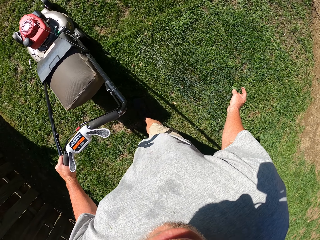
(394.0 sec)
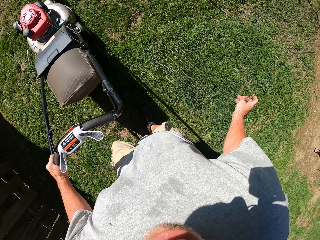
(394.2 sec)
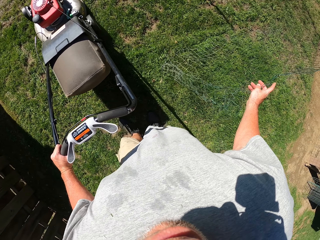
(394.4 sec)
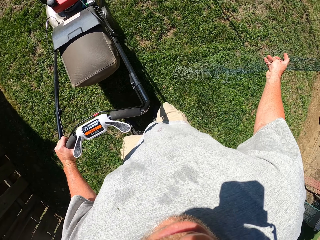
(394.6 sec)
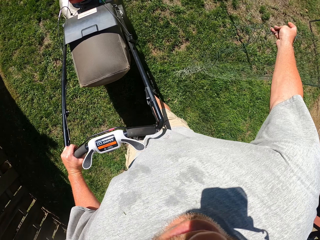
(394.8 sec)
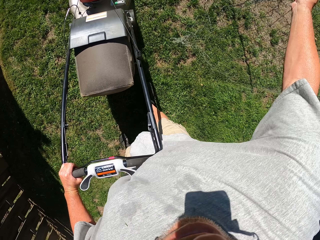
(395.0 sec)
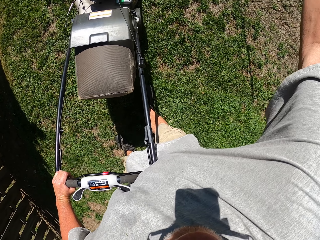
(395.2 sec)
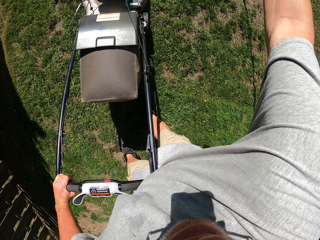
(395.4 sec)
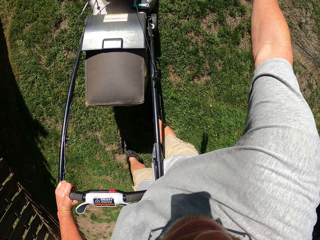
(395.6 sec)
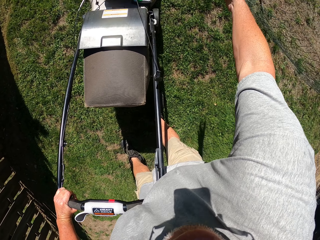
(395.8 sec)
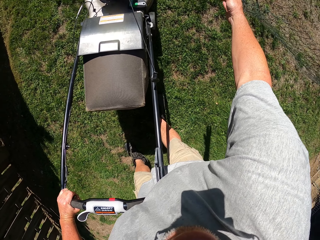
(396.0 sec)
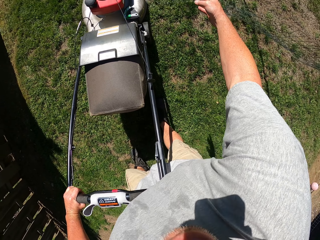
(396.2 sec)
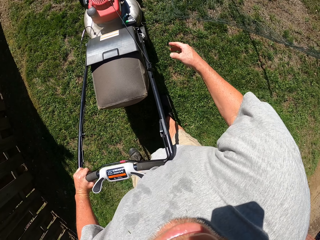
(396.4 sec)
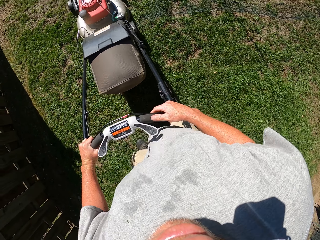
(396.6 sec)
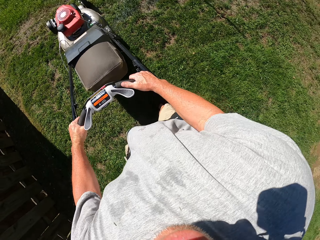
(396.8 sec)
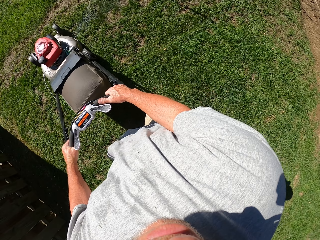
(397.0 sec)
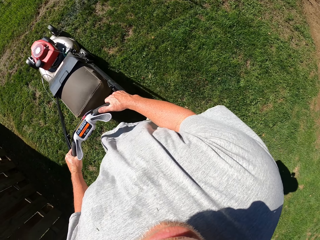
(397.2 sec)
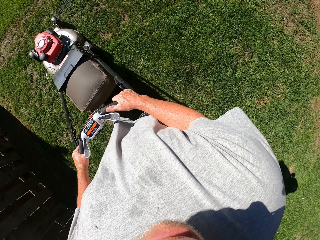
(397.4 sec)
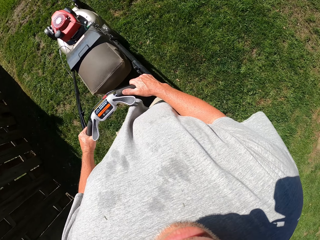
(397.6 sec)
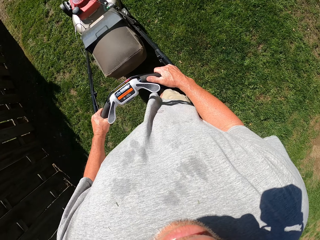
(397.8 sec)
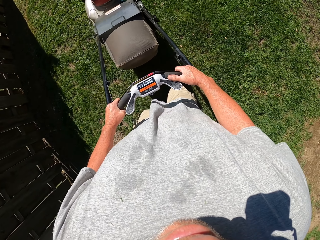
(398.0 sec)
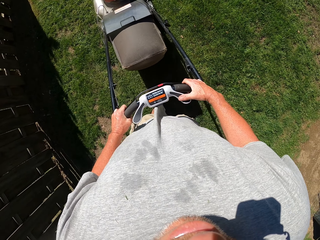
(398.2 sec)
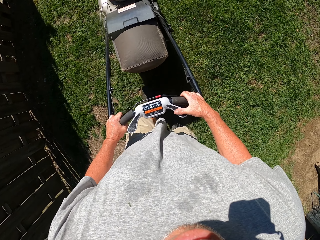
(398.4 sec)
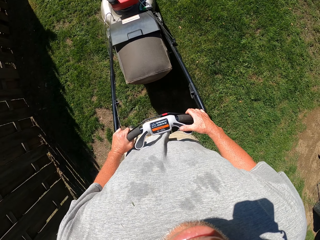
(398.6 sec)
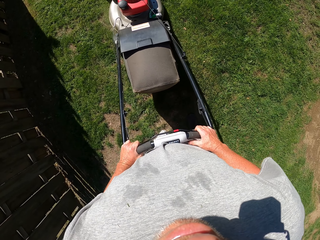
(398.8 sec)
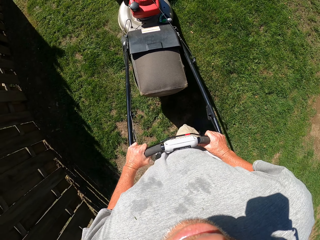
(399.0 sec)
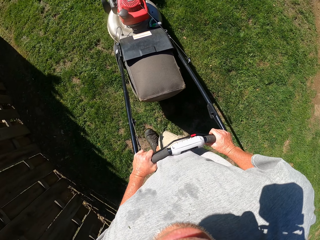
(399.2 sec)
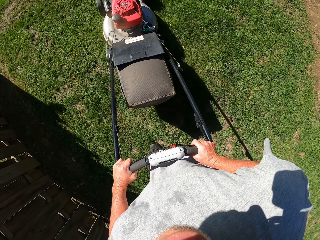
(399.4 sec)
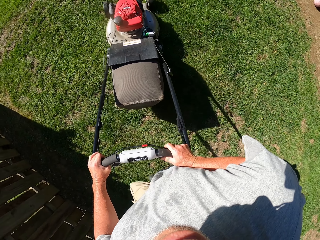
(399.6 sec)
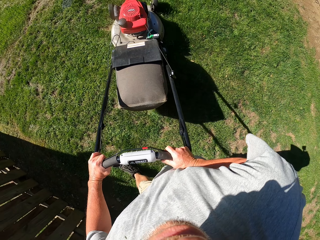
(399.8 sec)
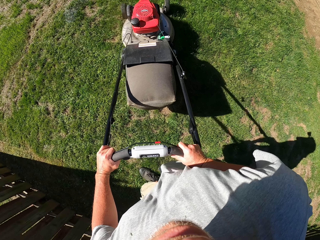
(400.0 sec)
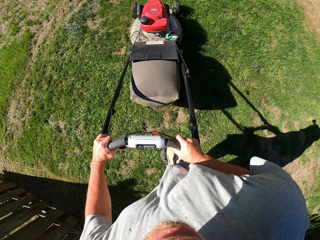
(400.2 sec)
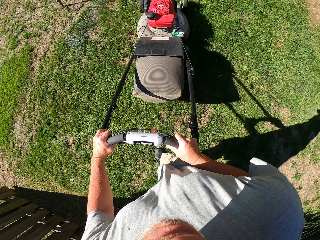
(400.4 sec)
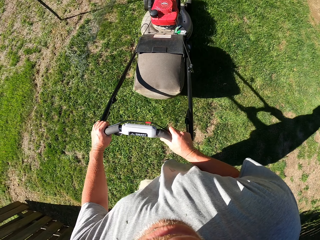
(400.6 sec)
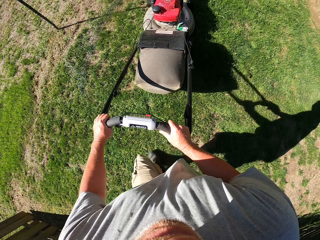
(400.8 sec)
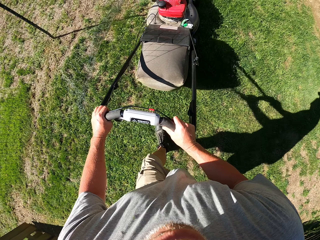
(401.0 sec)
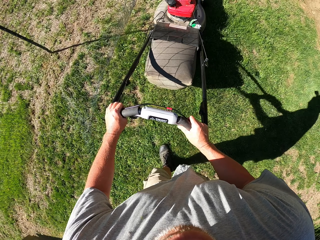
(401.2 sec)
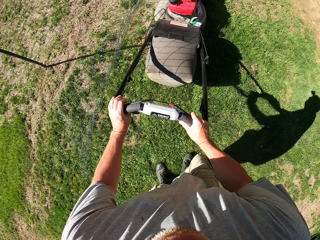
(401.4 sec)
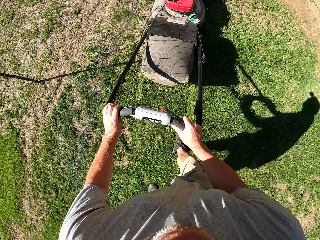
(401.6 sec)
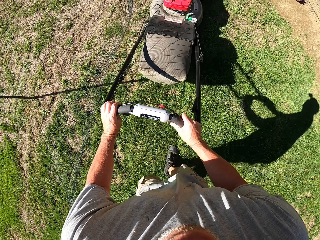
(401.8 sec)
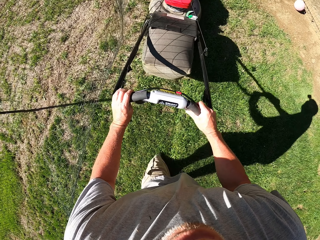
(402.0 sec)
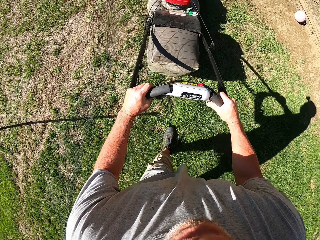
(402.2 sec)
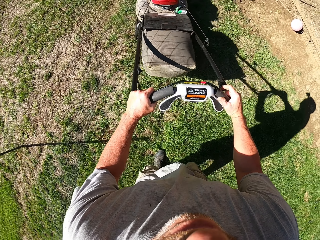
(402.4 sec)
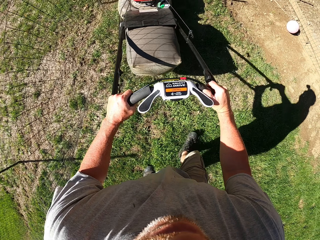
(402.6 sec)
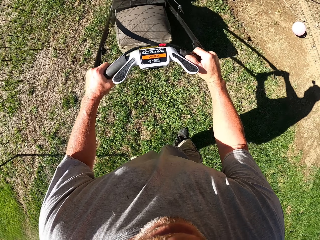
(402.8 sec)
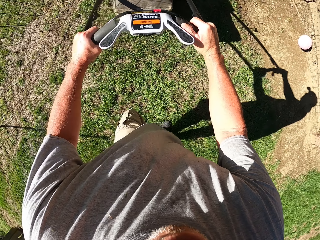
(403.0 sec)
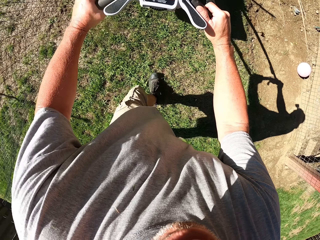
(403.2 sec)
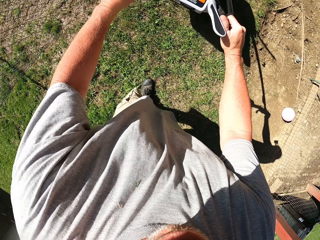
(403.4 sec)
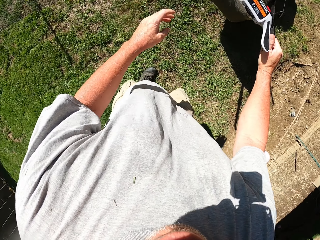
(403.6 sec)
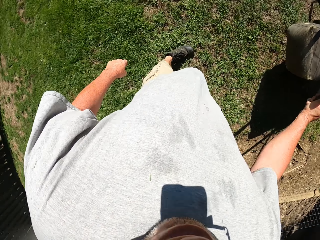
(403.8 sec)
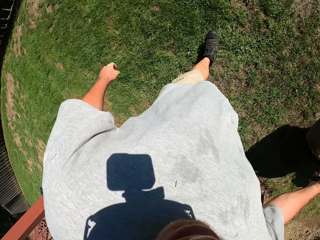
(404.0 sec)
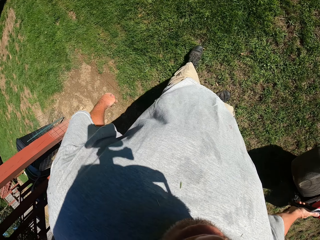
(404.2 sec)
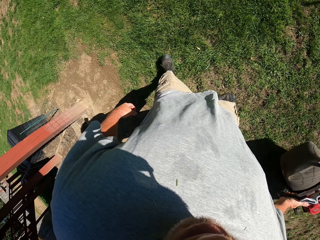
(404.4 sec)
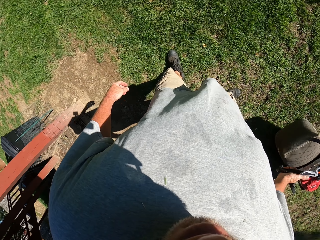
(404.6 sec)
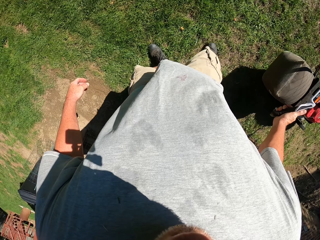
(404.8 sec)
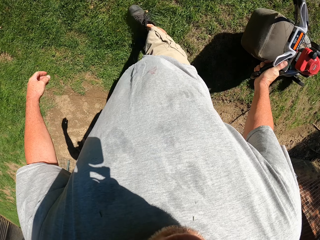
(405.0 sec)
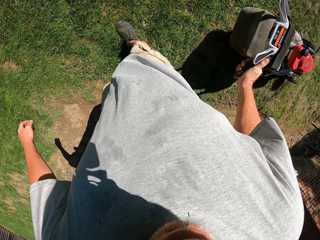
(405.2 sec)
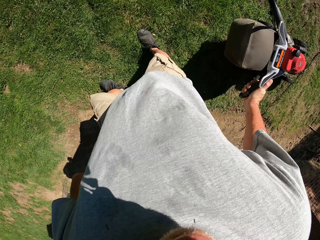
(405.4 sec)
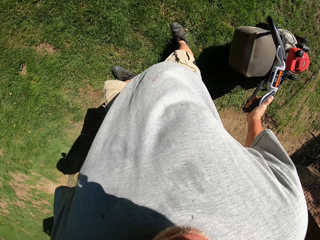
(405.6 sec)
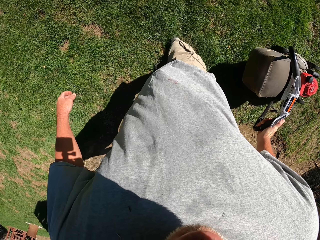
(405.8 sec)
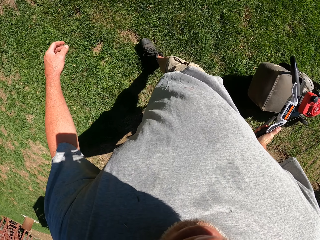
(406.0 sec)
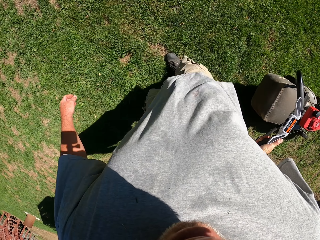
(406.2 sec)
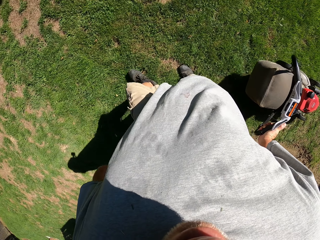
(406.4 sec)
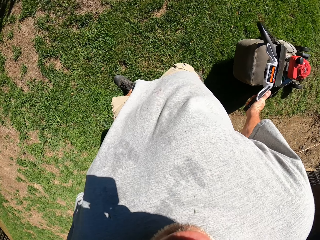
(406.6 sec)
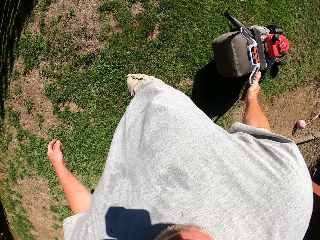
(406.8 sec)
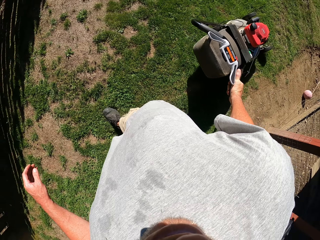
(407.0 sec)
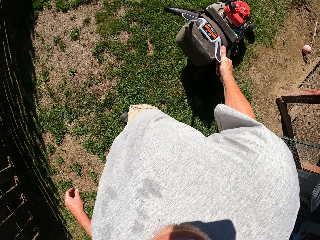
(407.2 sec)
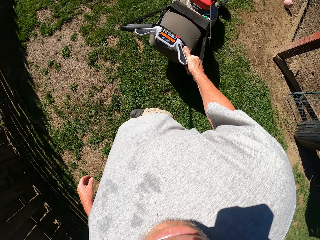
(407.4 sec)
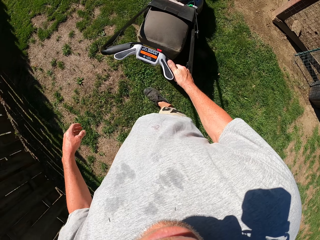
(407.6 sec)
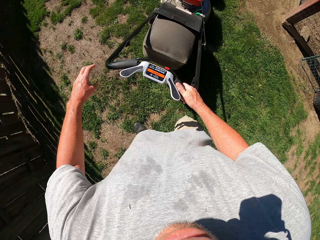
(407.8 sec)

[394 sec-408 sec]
The camera wearer picks up a wire mesh. They remove the wire mesh with the right hand and throw the wire mesh aside. They pull the lawn mower backwards. They cut the grass with the lawn mower. They turn the lawn mower right, push the lawn mower forward and pull the lawn mower backwards.

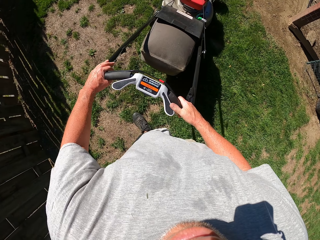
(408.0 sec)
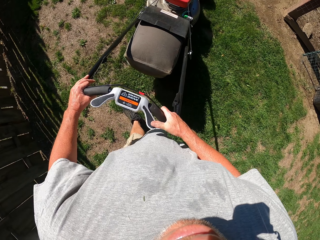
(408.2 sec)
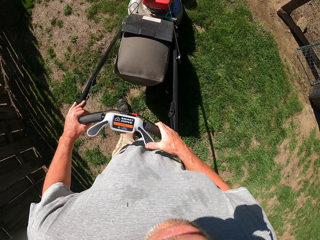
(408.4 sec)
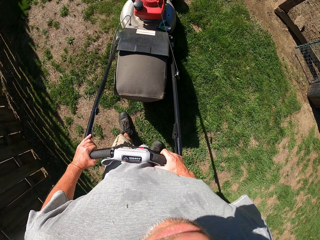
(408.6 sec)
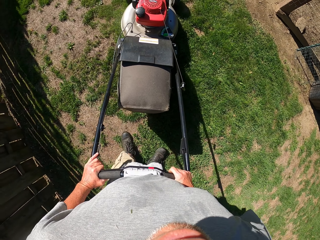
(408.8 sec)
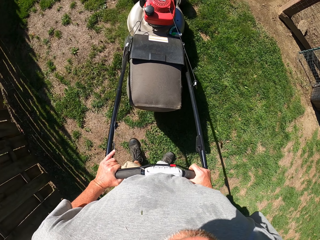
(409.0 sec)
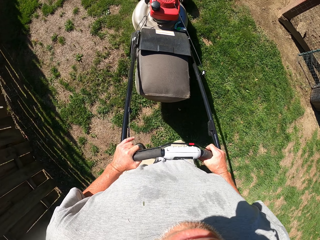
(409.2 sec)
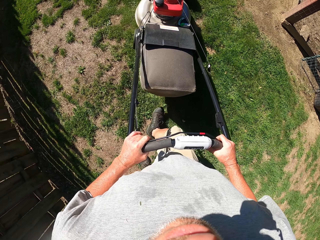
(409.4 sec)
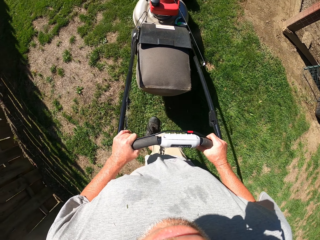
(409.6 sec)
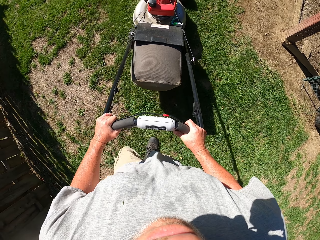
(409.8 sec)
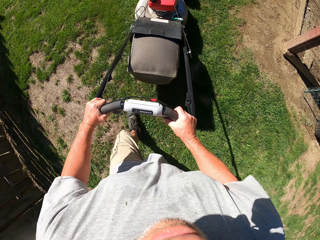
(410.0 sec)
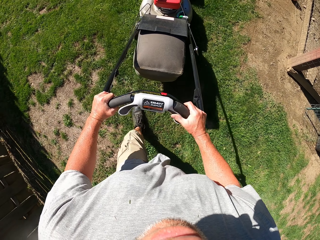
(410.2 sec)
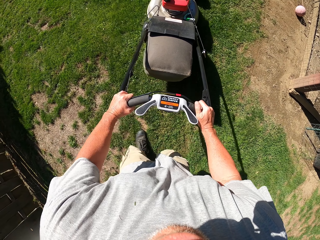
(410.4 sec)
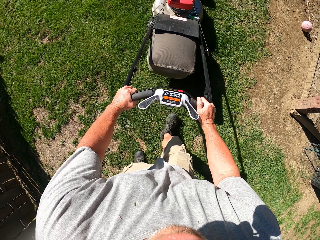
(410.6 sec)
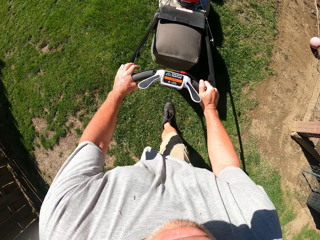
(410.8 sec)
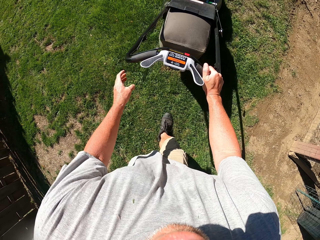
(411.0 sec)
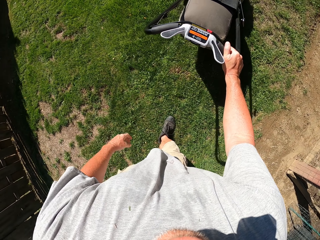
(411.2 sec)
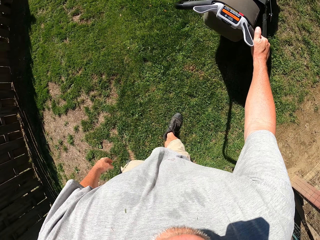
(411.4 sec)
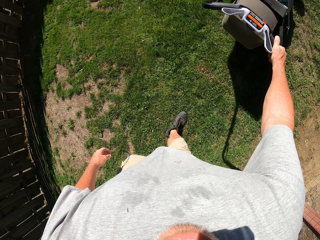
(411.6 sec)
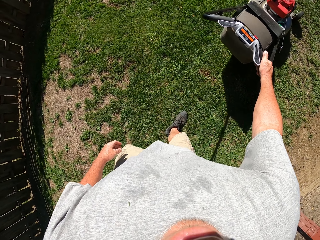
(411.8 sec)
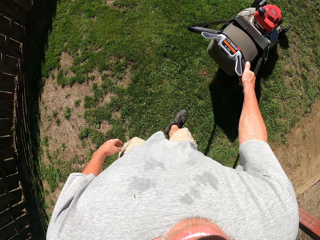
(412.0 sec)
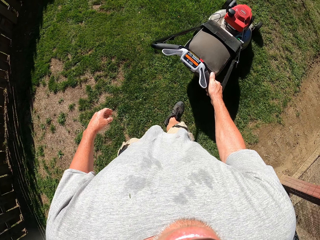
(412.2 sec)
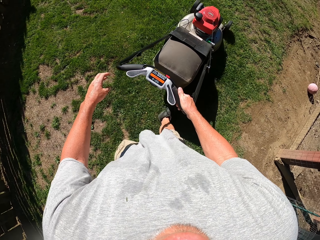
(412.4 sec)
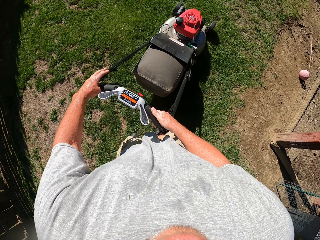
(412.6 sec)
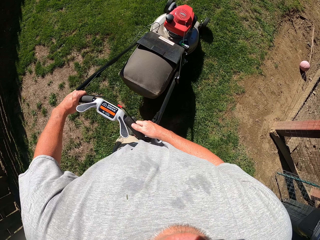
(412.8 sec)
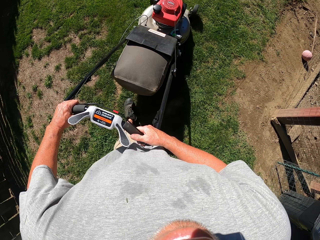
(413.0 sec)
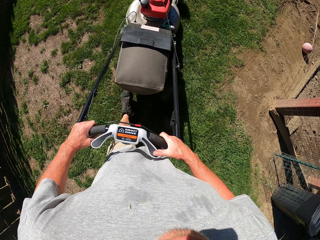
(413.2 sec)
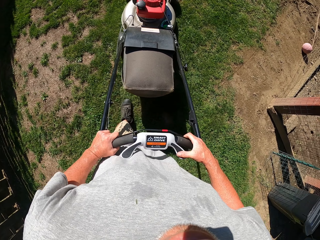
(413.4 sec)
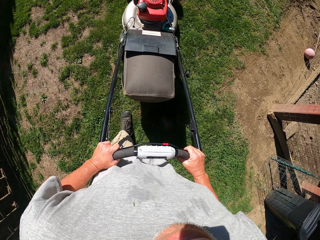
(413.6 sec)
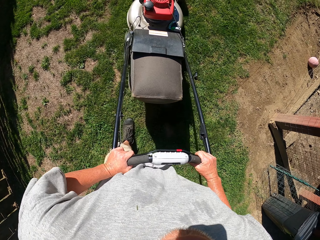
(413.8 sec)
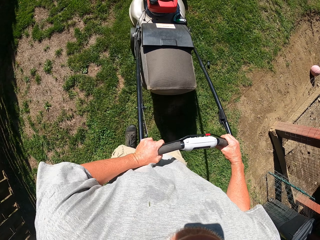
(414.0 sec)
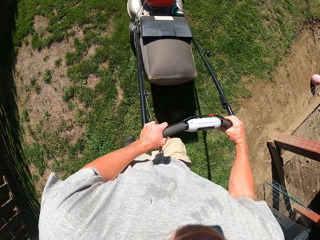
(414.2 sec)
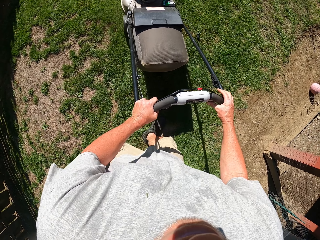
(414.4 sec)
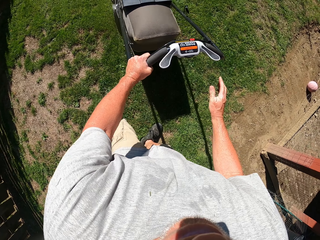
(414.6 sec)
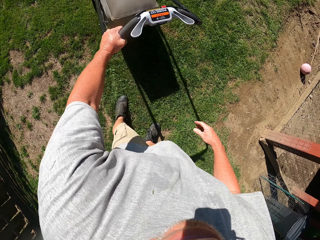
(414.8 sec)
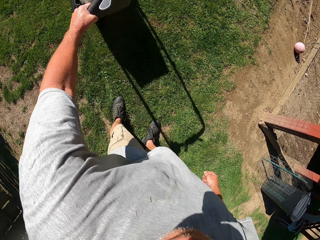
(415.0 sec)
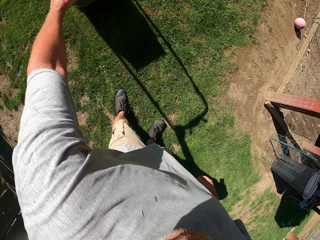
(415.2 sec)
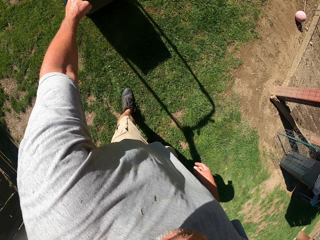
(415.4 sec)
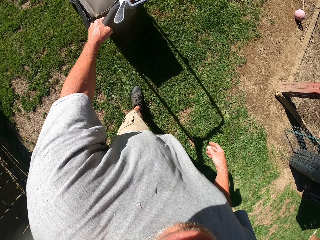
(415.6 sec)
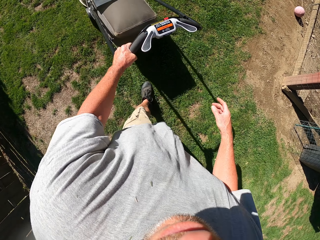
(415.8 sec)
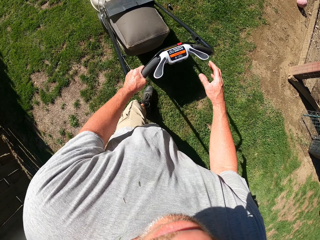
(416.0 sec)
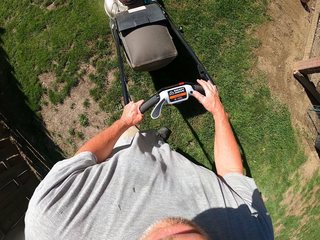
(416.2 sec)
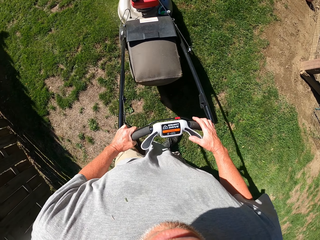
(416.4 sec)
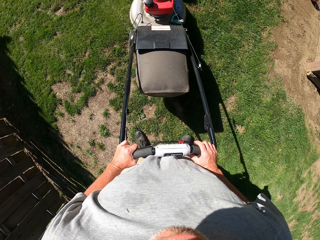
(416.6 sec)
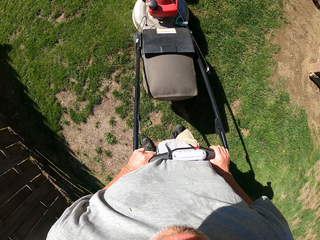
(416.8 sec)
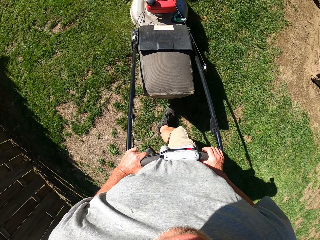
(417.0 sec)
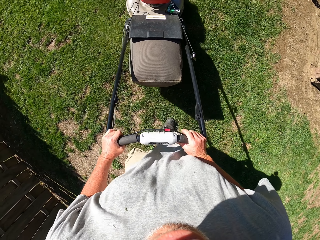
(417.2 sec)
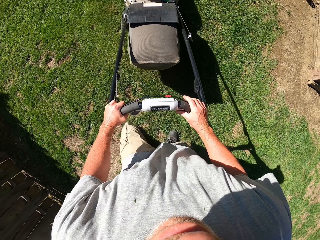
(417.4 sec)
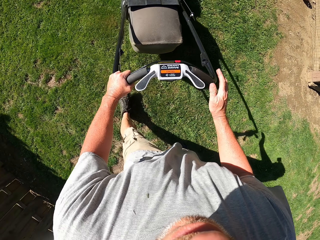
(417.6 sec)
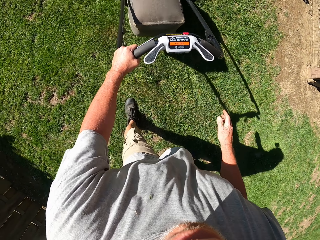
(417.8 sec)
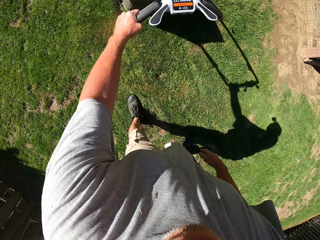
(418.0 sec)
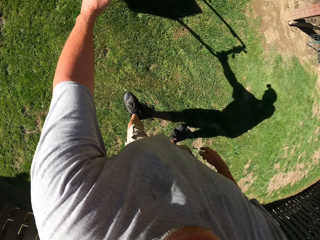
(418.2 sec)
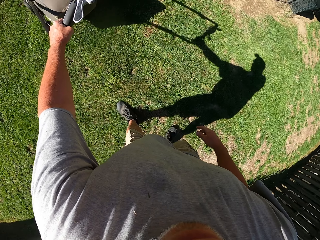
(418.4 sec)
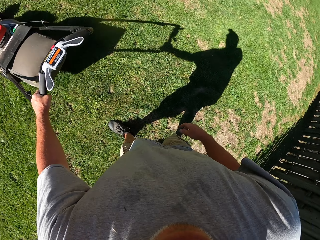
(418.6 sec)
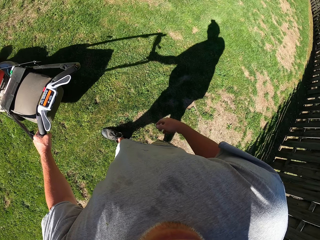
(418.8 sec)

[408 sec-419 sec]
The camera wearer pushes the lawn mower forward. They pull the lawn mower backwards and push the lawn mower forward. They pull the lawn mower backwards and push the lawn mower forward.
